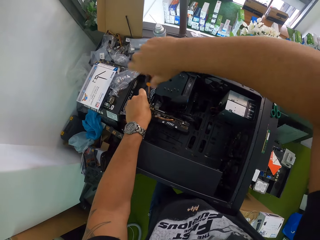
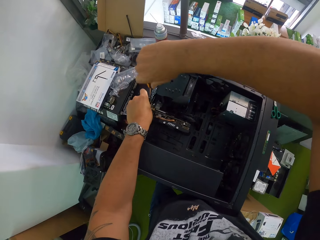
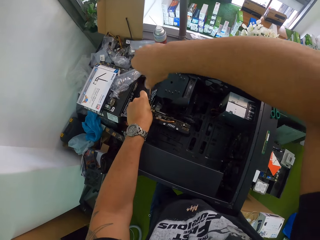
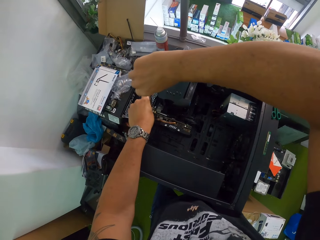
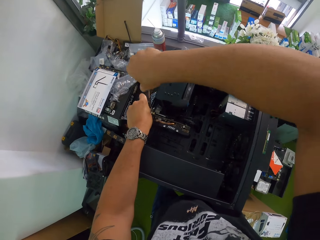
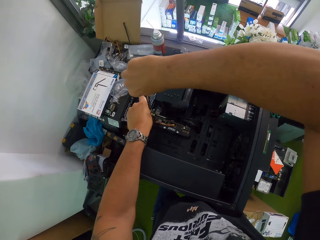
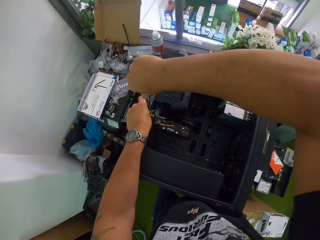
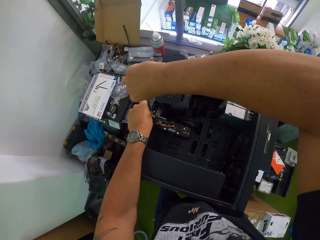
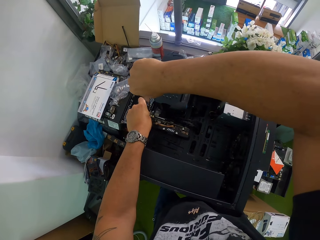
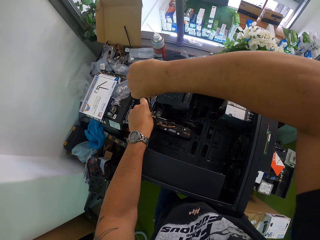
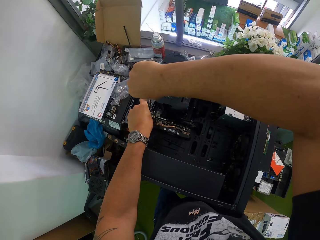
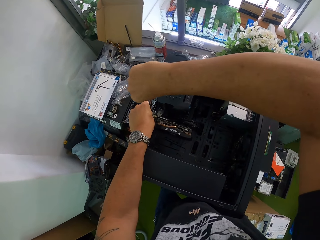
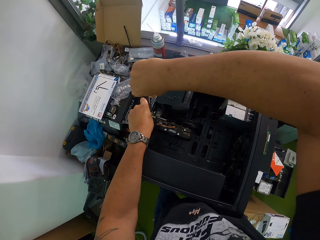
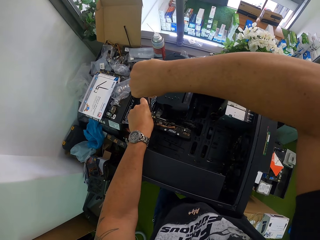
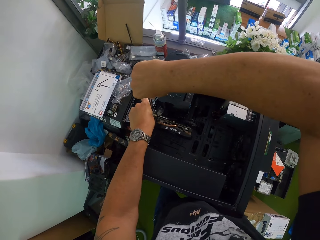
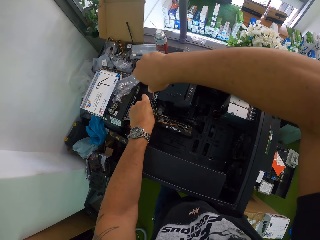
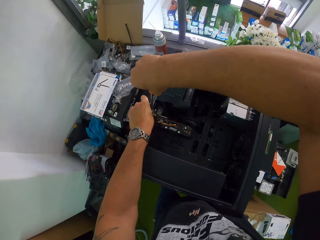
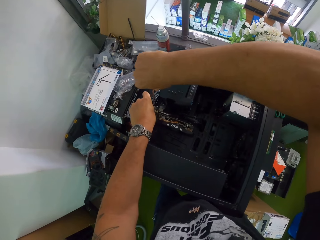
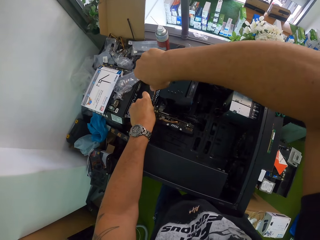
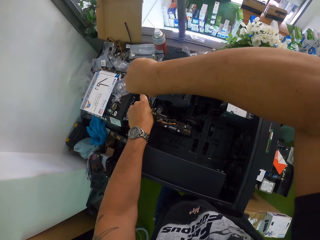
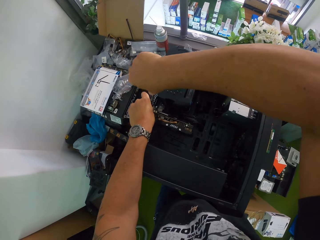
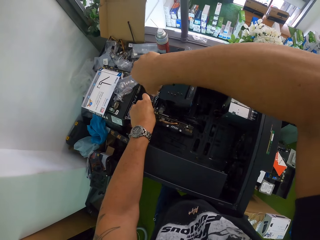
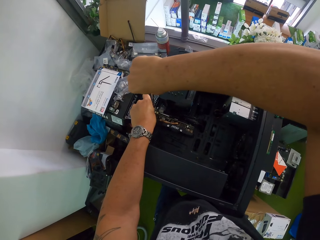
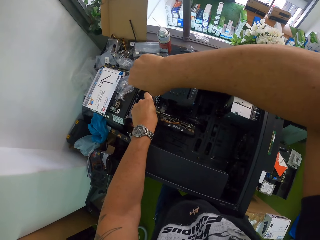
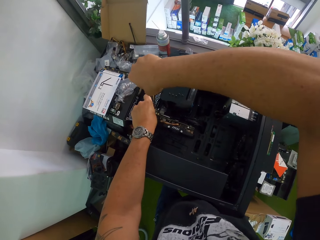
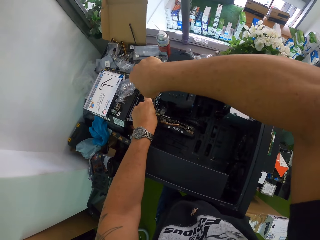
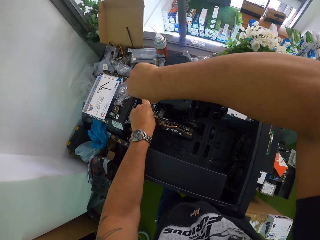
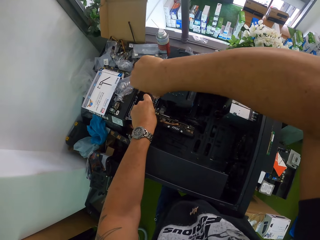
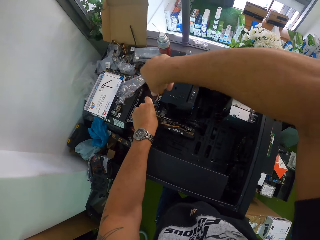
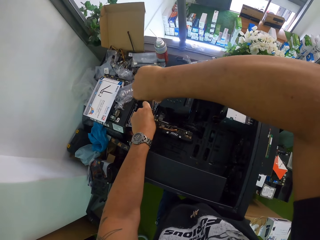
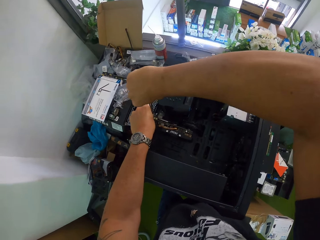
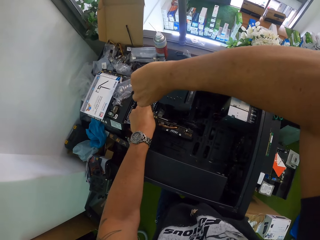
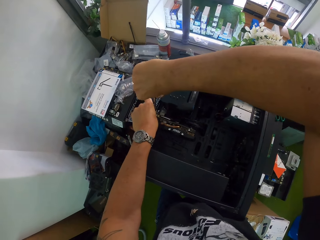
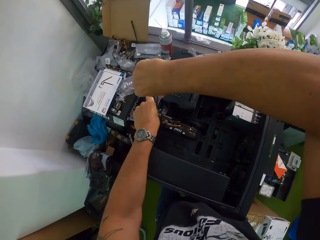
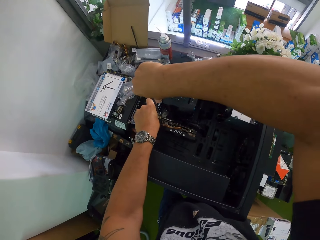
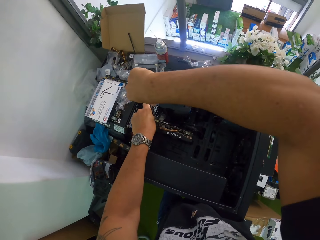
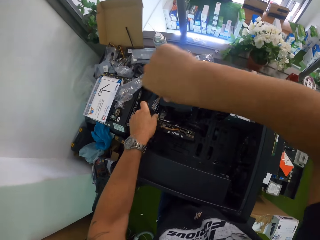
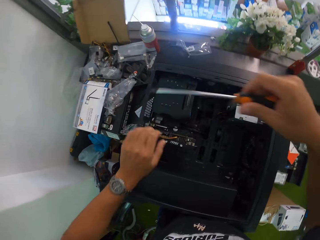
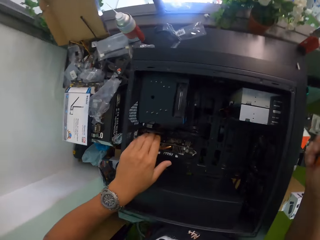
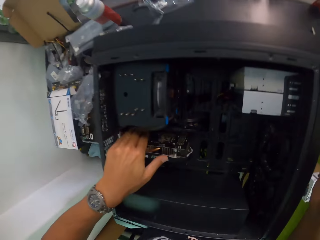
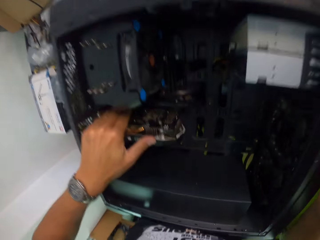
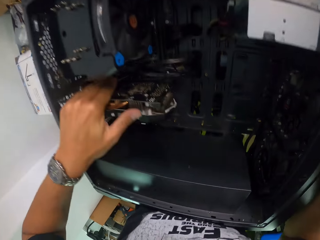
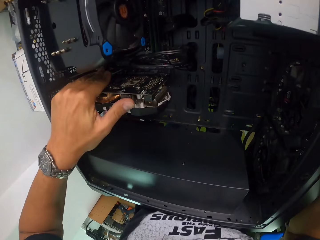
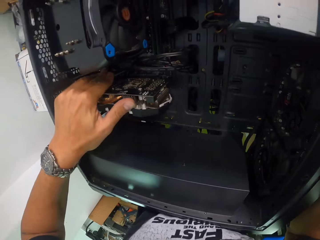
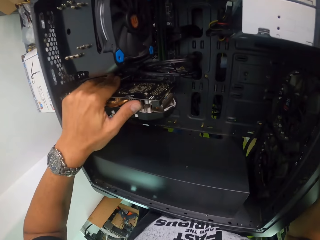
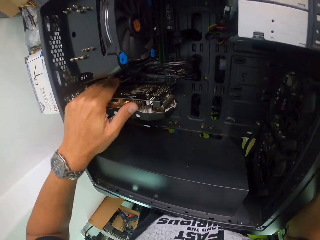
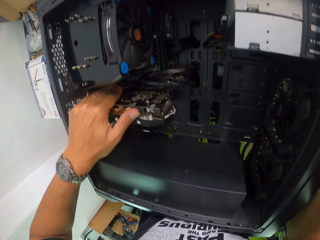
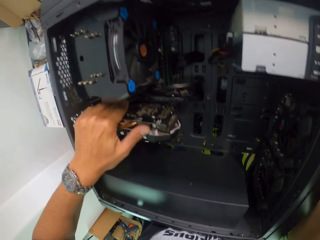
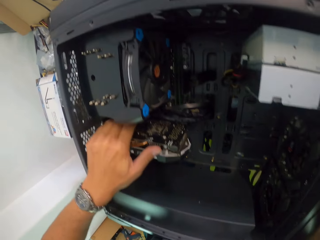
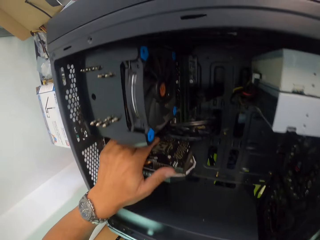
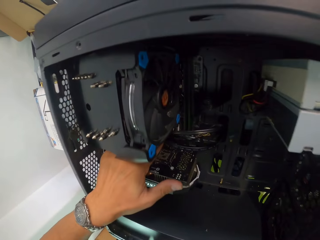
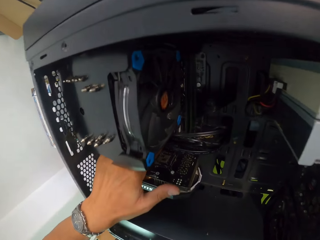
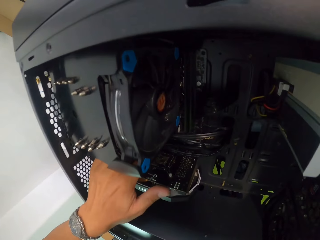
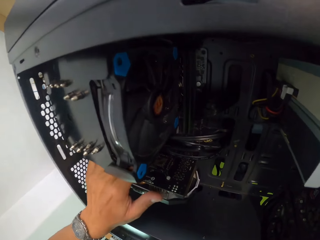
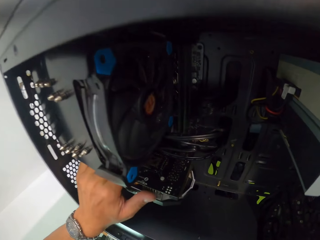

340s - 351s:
The camera wearer tightens the screw. He touches the processor cooler in the CPU with his left hand.

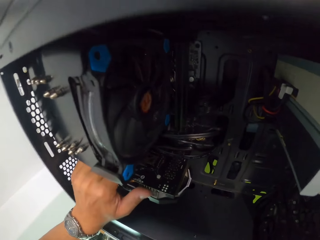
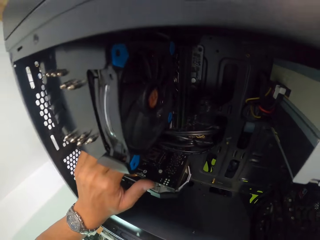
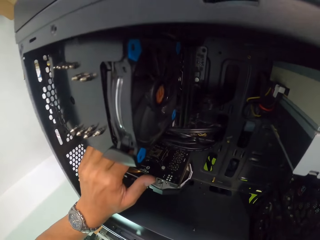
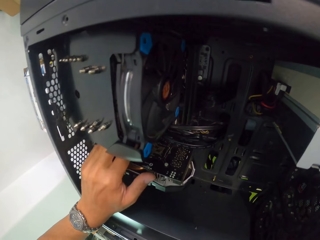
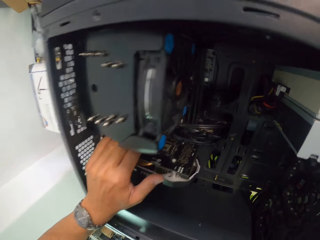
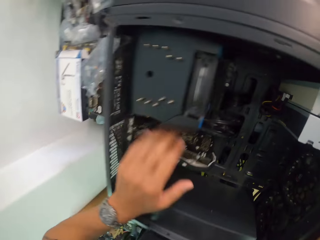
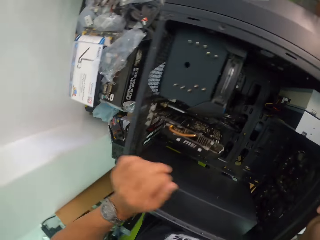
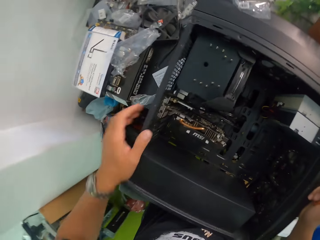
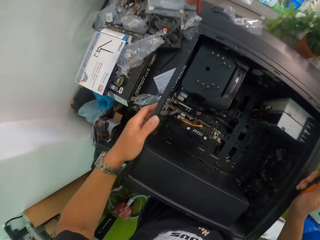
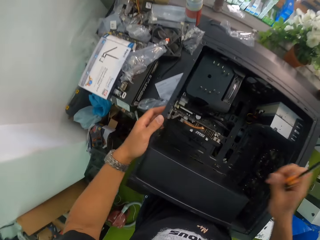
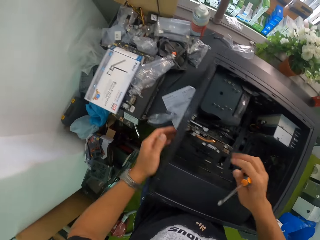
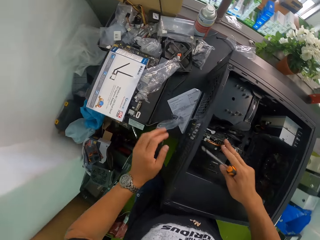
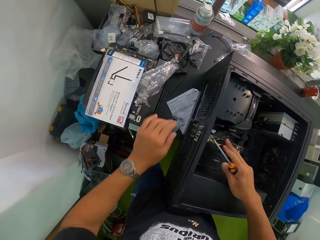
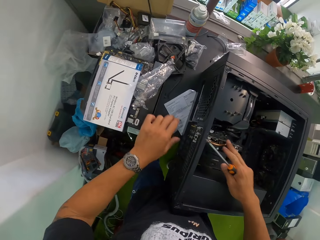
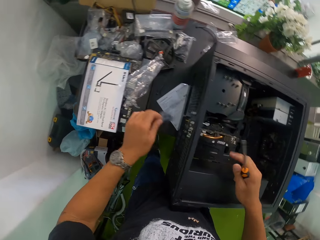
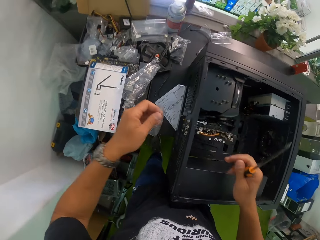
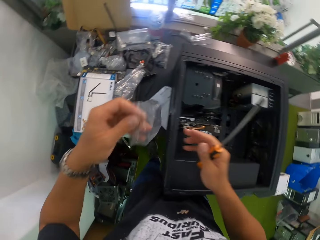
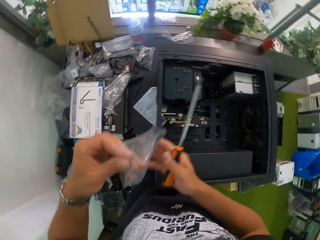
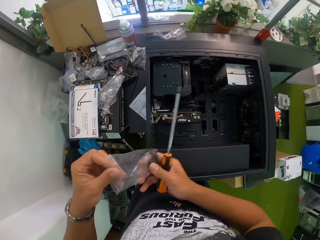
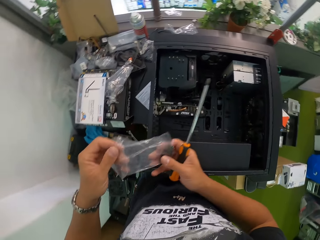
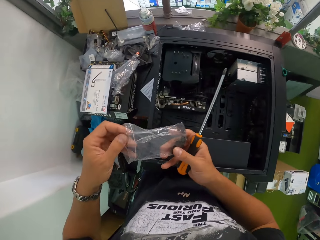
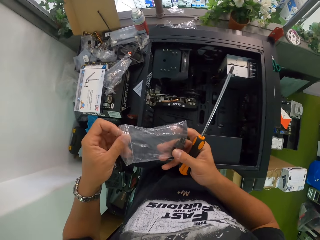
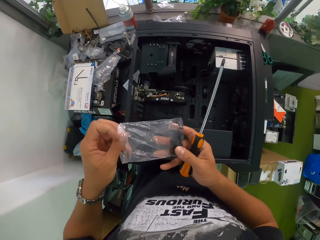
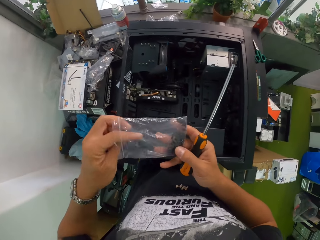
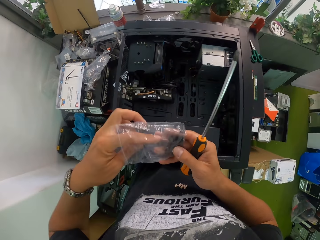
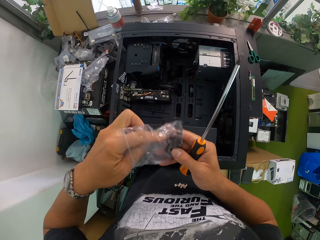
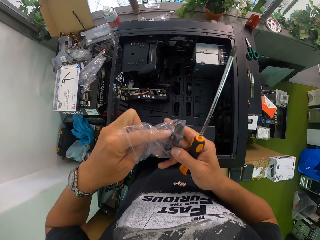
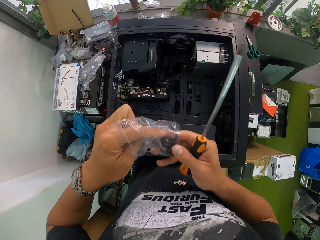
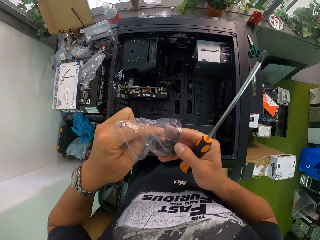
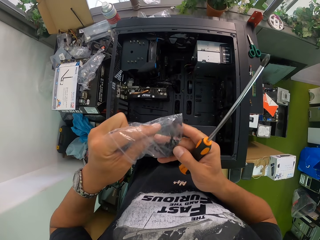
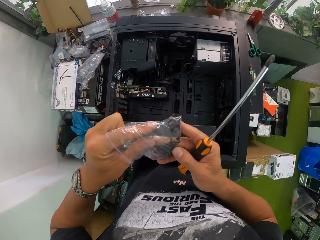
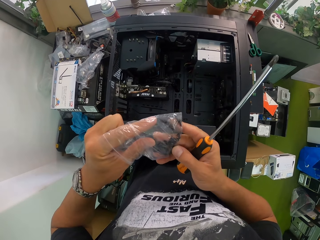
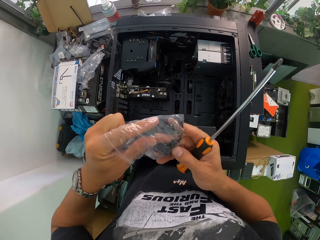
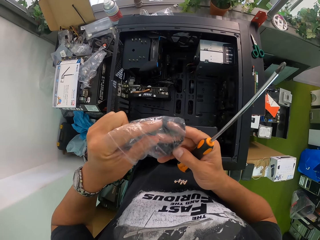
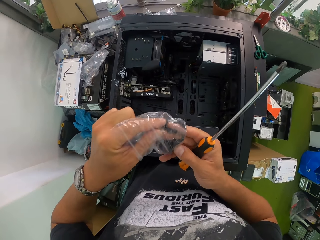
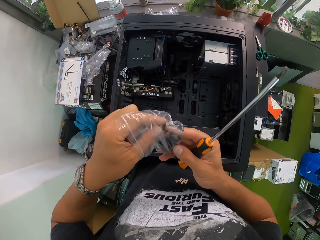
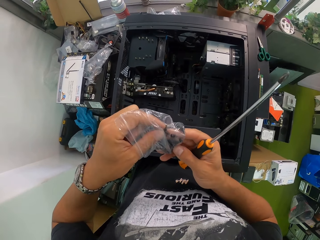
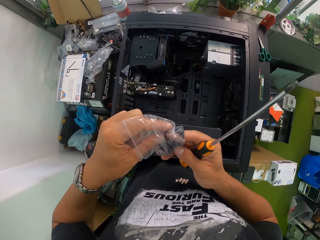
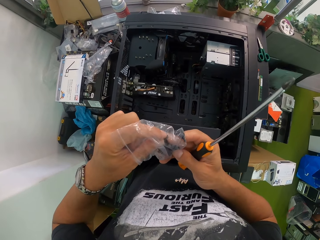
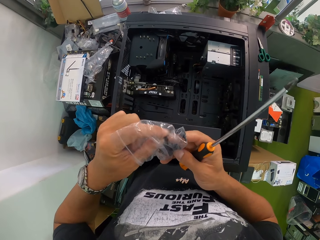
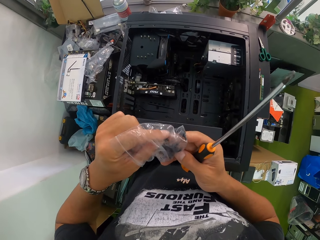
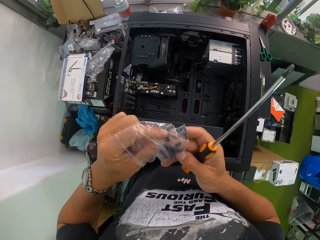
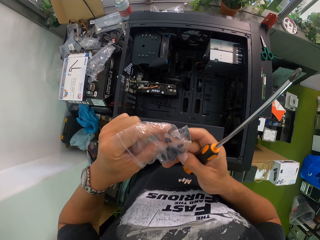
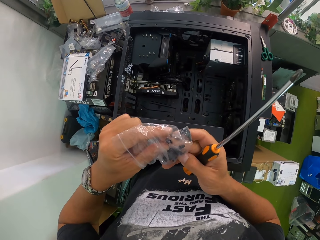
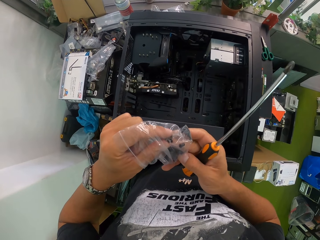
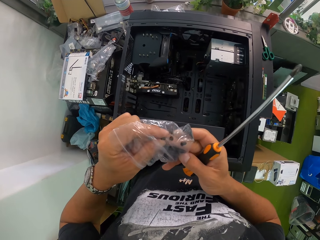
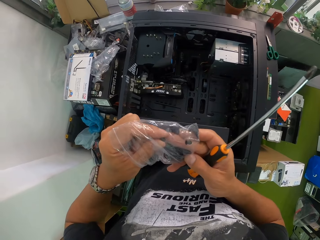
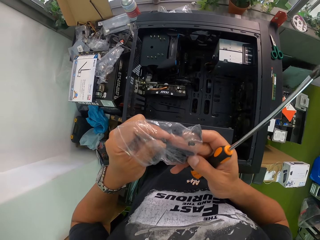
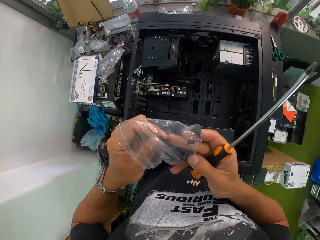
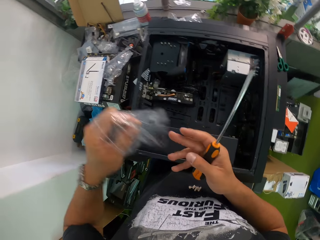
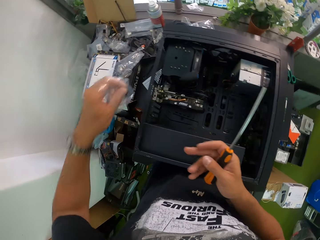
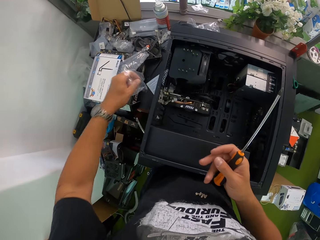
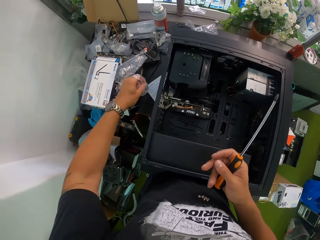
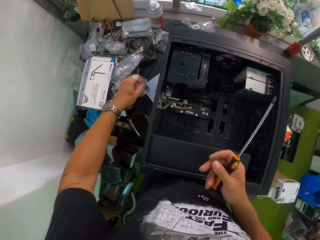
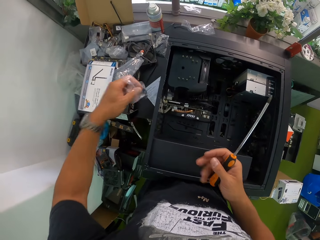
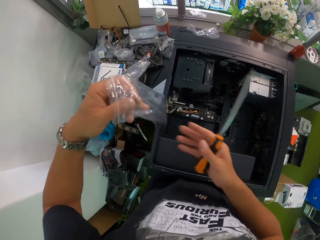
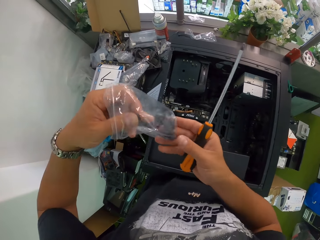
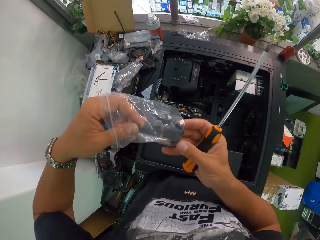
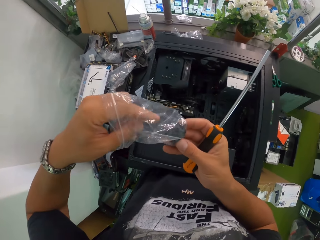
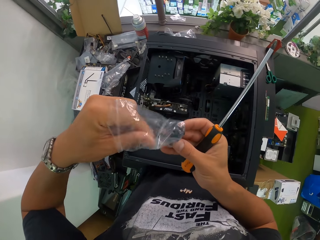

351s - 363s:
The camera wearer touches the processor cooler in the CPU with his right hand. He picks up the screw pack on the table with his left hand. He holds the screw pack with both hands. He picks up a screw from the screw pack with his left hand.
